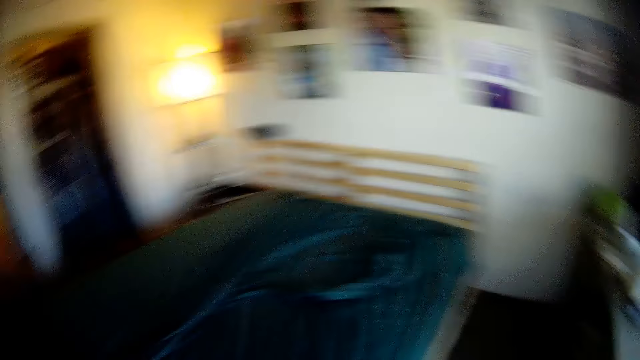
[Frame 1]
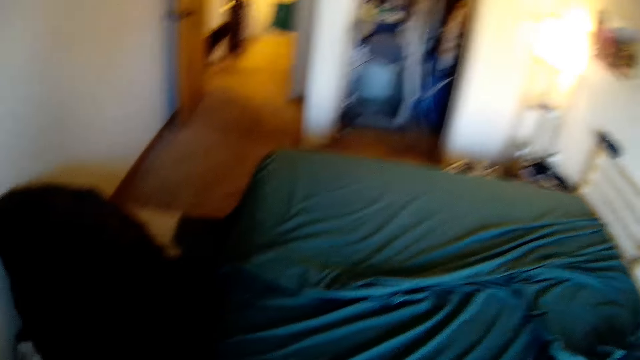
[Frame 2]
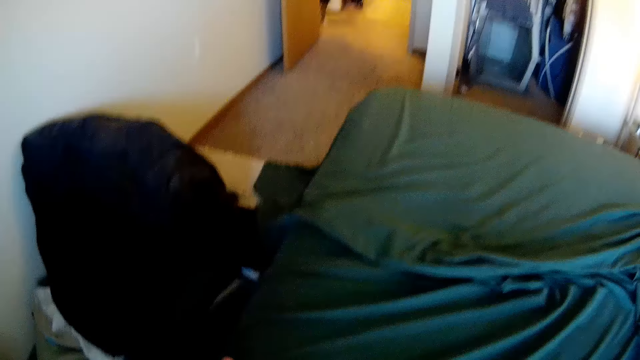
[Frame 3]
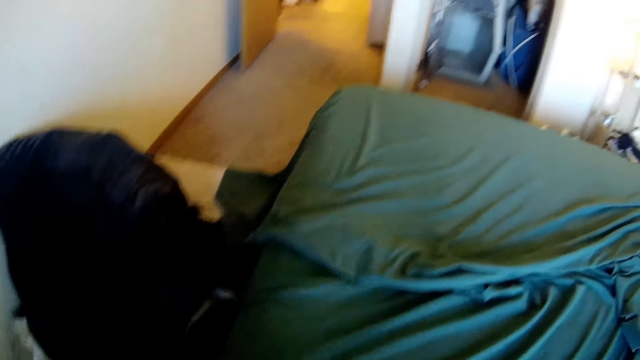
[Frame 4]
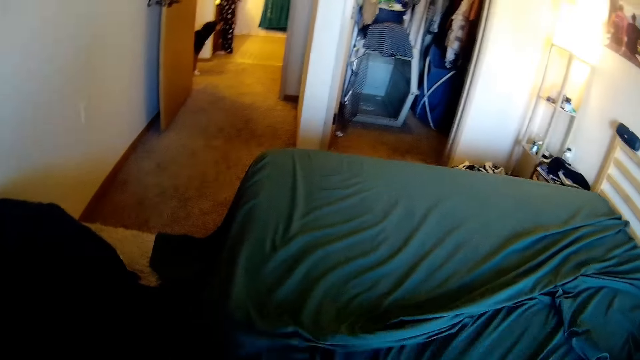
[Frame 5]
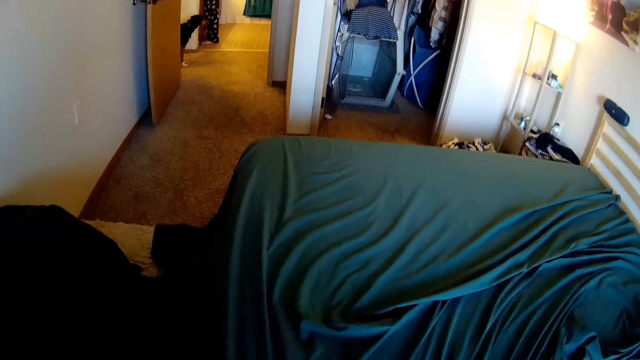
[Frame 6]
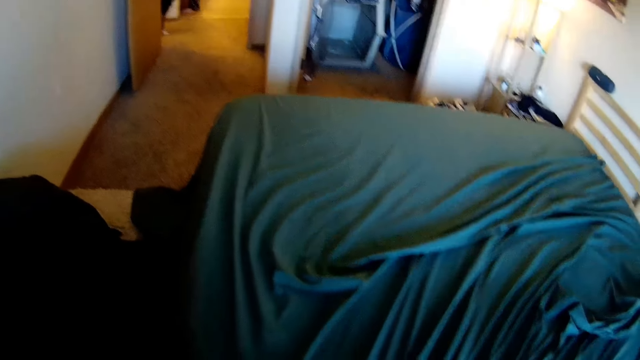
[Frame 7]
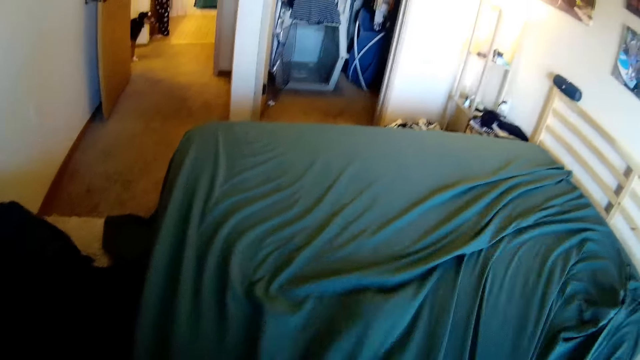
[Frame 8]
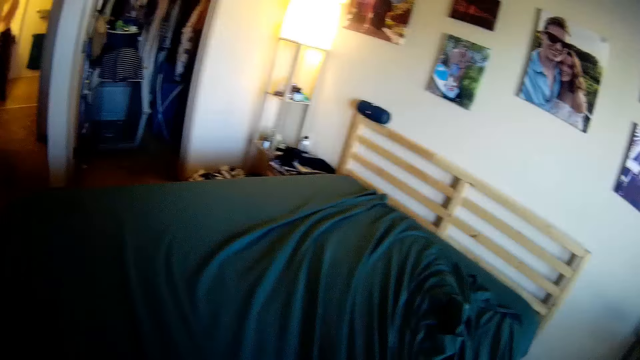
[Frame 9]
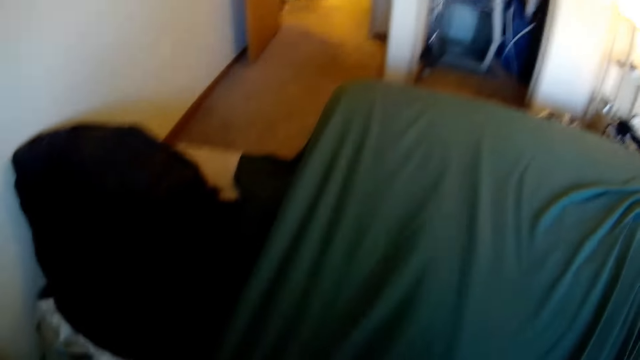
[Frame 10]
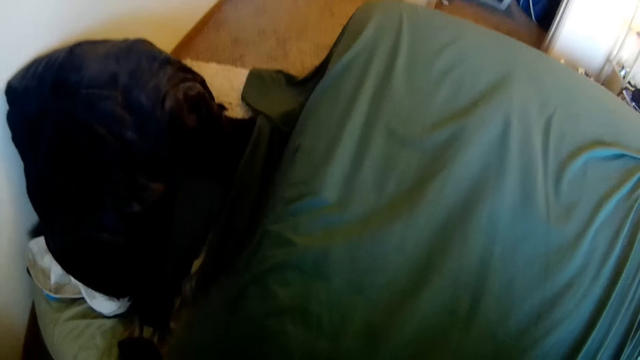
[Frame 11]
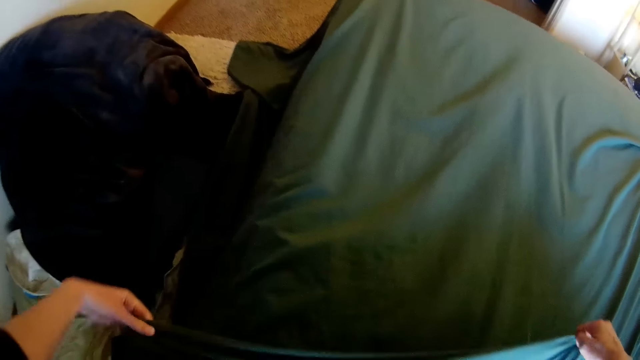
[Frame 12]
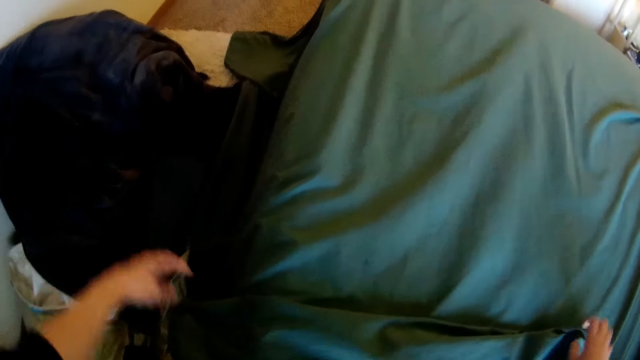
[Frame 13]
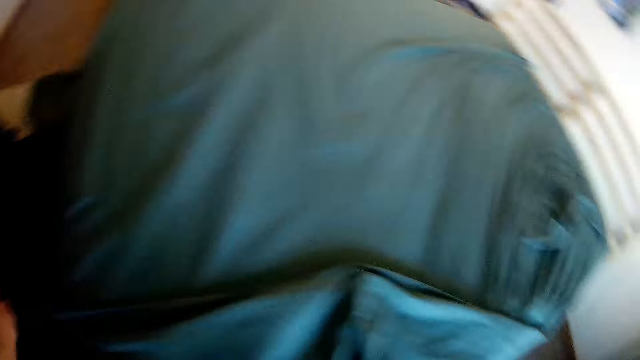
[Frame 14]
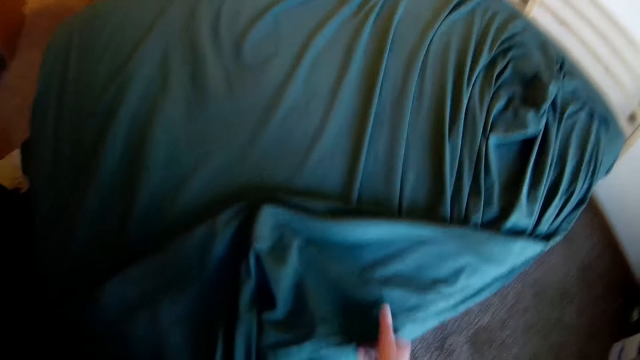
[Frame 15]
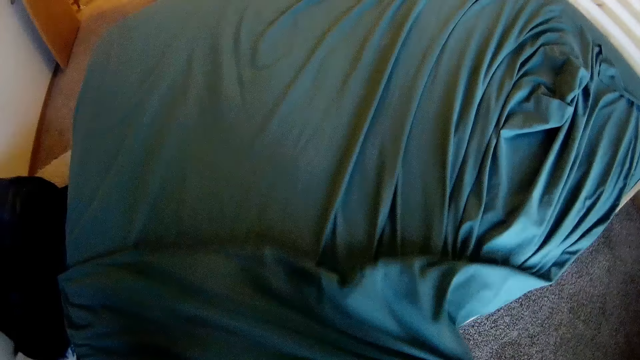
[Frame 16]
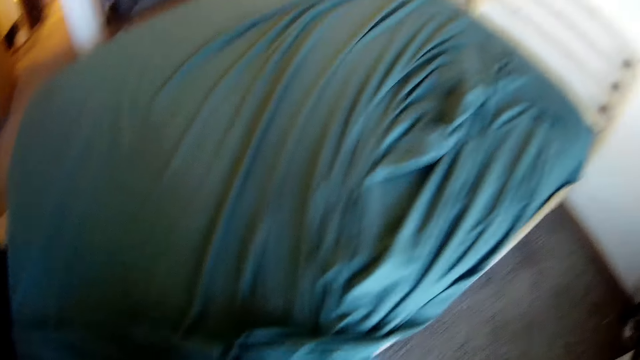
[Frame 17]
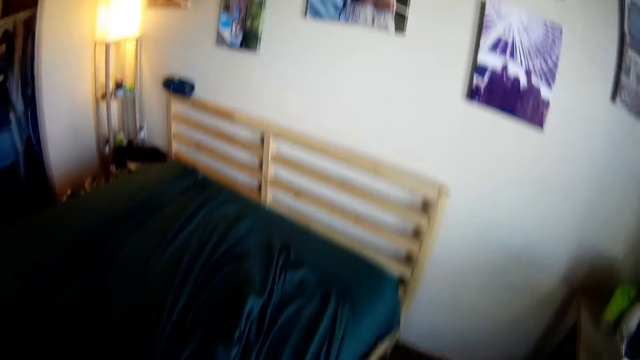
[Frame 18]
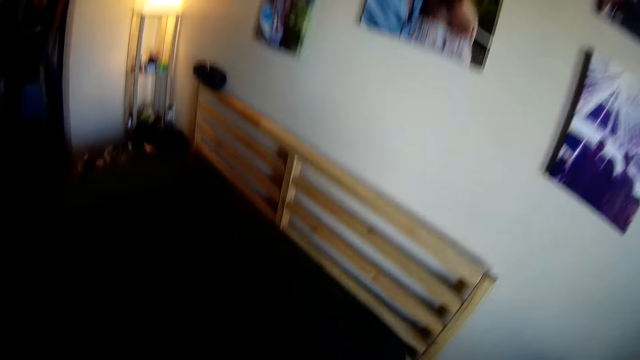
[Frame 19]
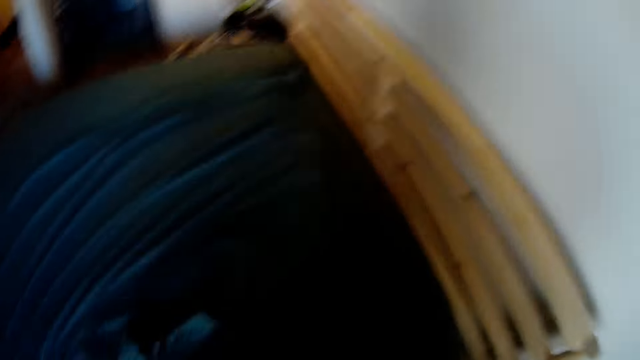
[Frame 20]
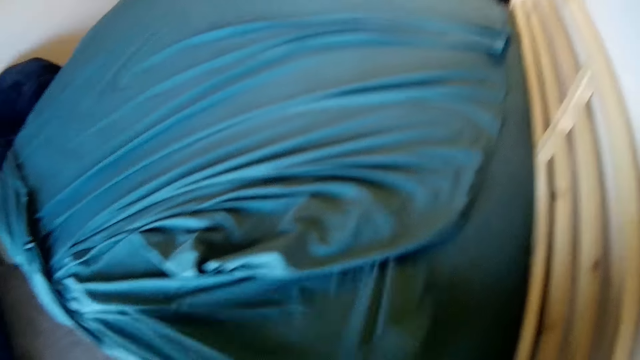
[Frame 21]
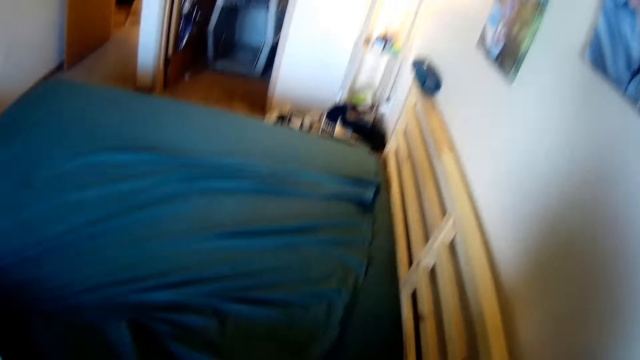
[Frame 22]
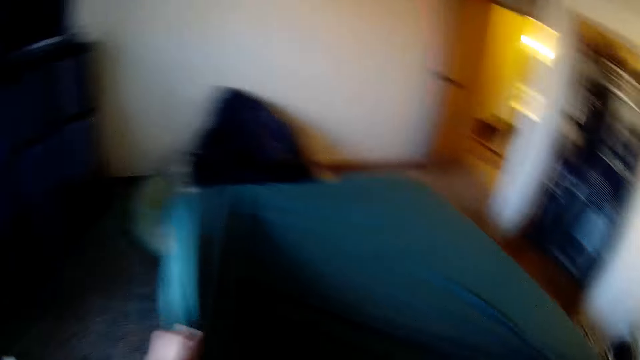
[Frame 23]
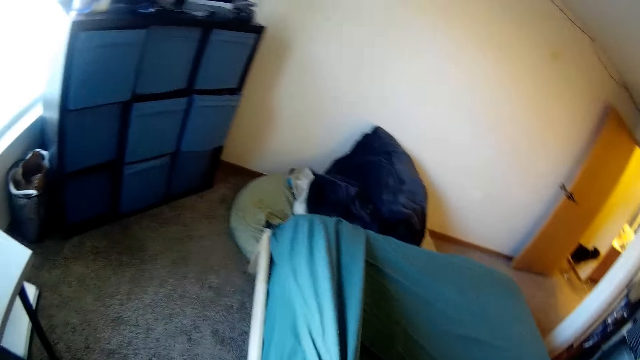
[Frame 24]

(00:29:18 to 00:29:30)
The dog stands by the entrance of the room.

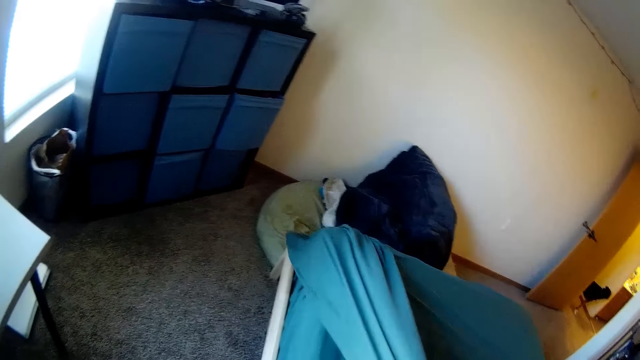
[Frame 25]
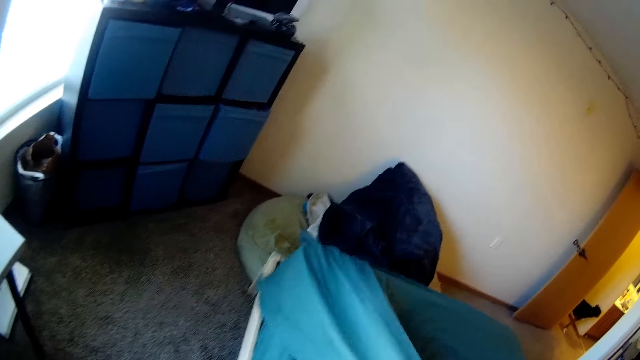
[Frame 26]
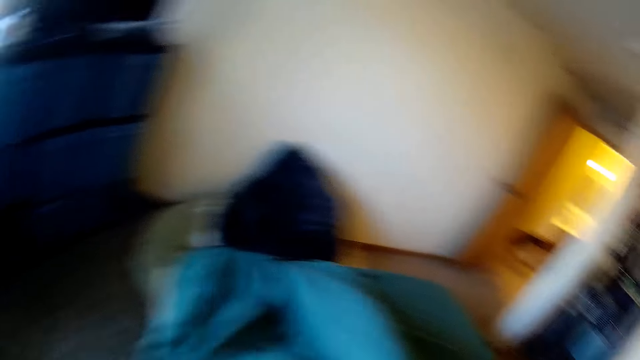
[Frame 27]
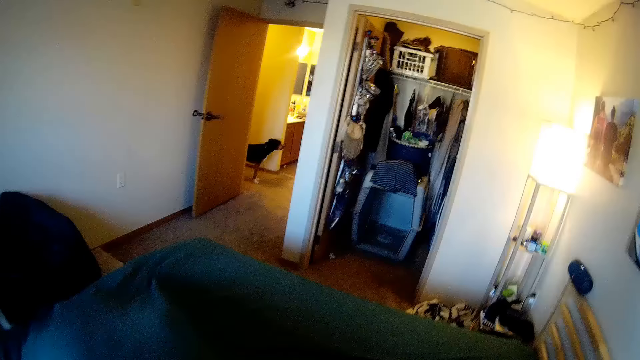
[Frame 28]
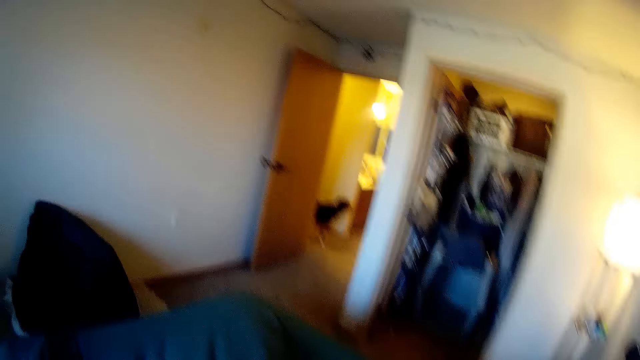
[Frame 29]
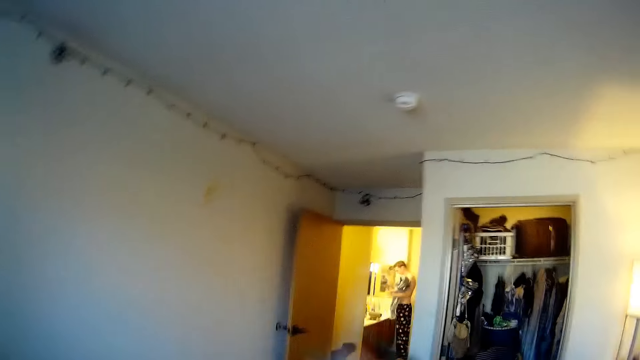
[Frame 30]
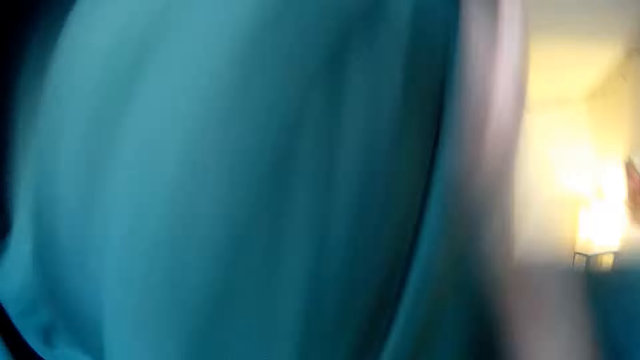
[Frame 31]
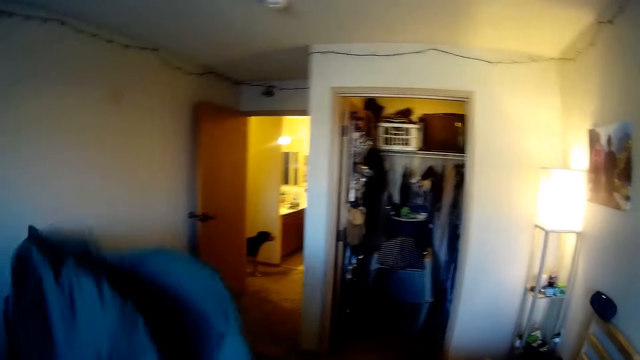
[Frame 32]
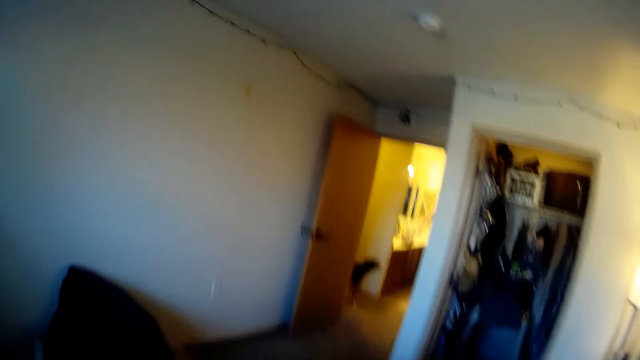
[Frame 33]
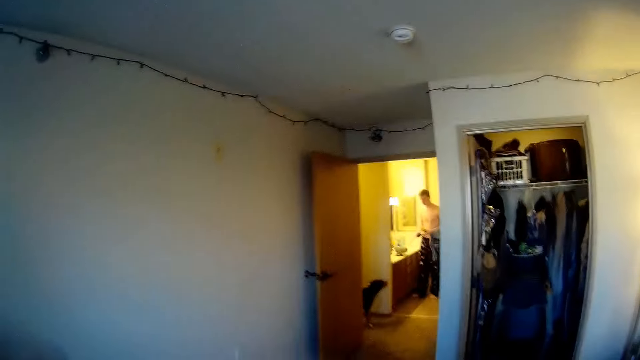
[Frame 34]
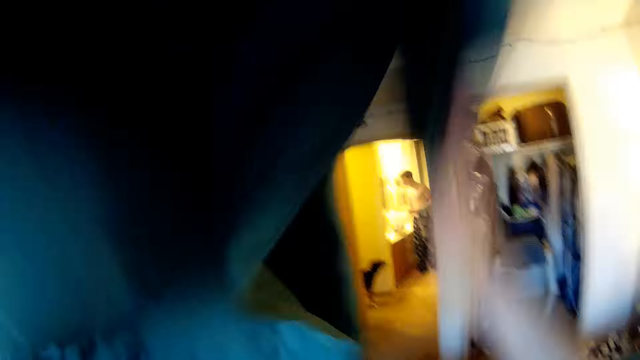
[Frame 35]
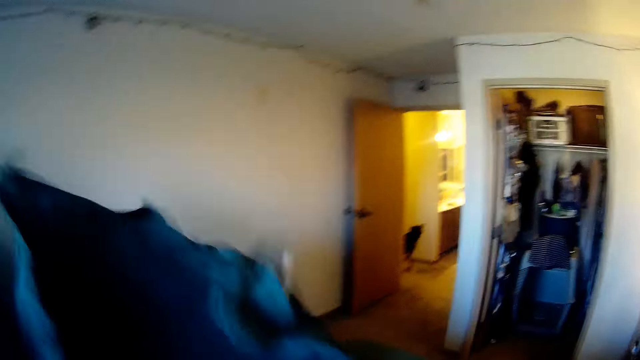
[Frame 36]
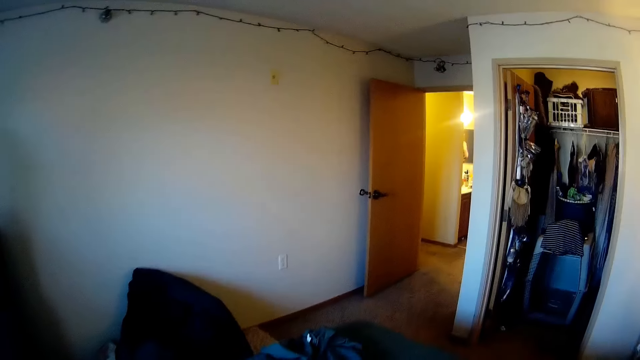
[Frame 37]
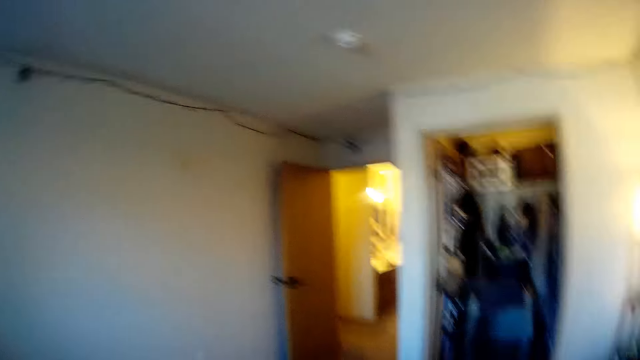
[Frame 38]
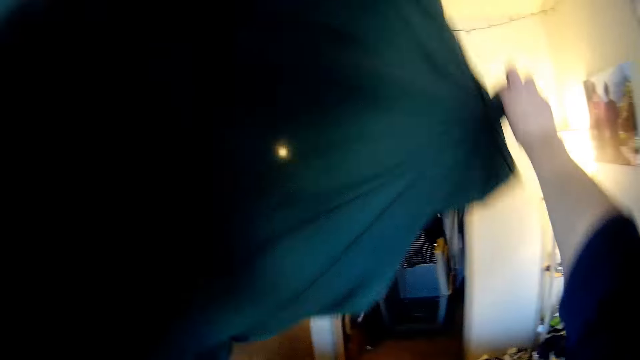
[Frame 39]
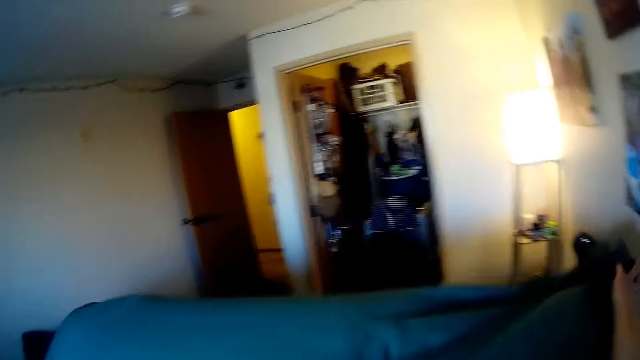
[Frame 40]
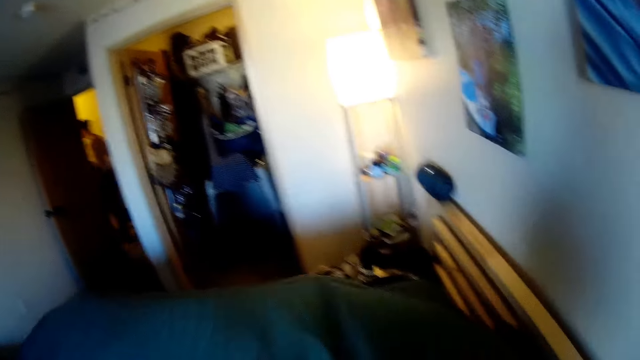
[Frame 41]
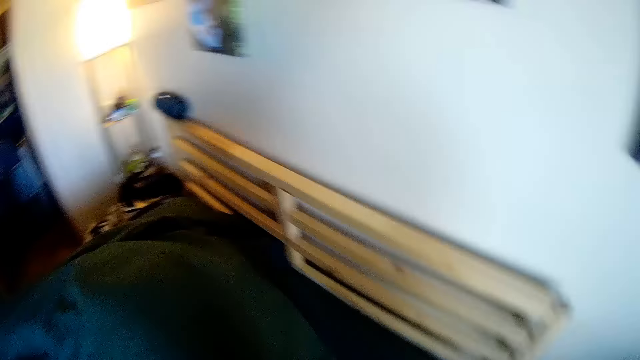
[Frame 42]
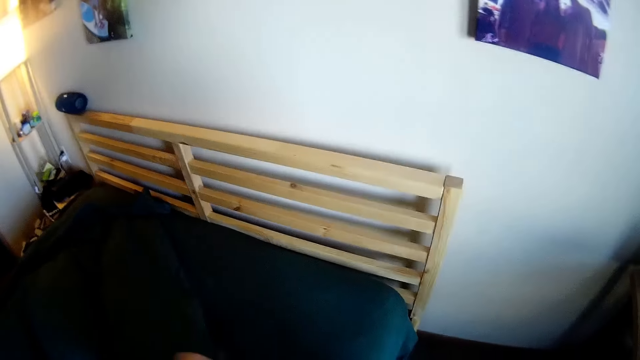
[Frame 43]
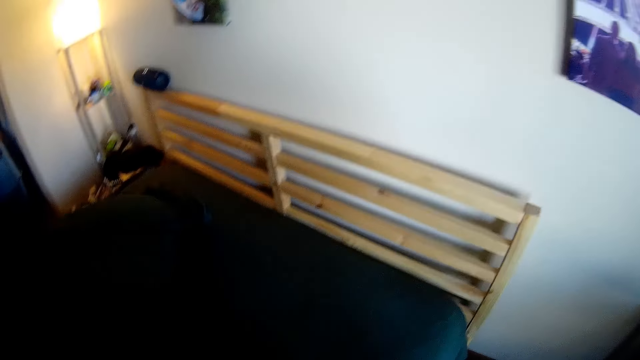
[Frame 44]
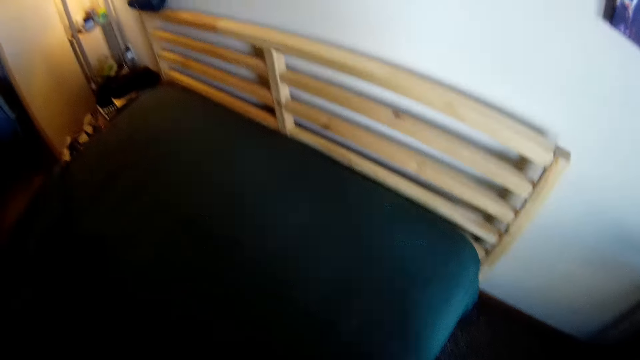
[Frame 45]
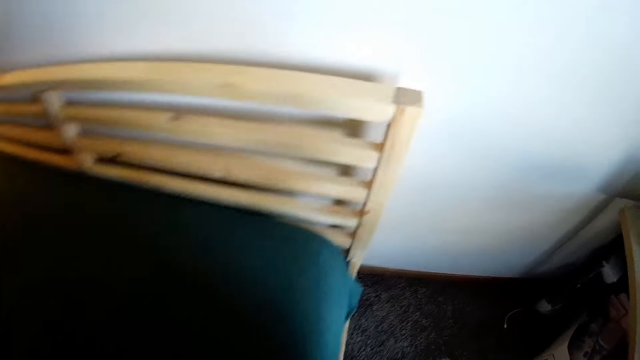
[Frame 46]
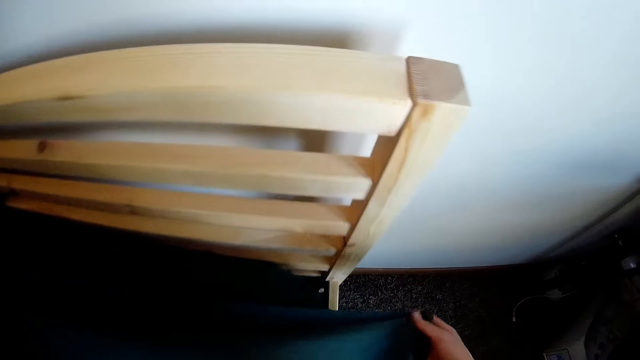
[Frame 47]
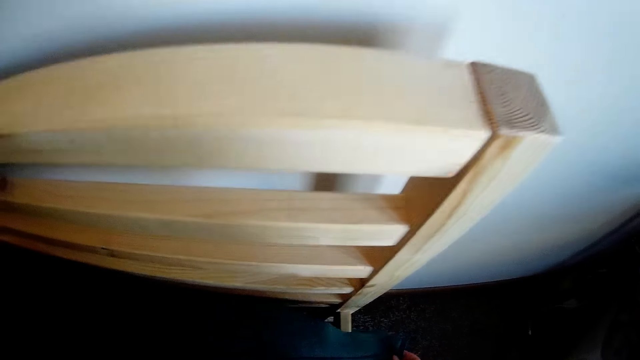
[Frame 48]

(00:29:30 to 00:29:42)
The camera wearer lifts up the bed sheet and spreads out the bed sheet with his hands. The dog leaves from the entrance of the room. A man leaves the bathroom with a cloth in his left hand. The camera wearer spreads the bed sheet on the bed.
